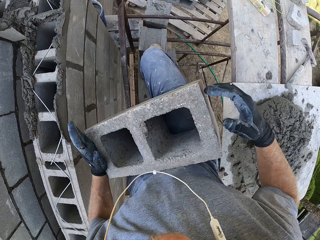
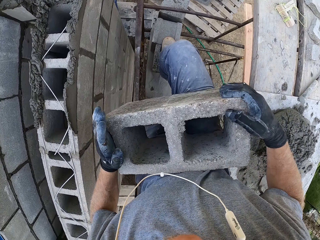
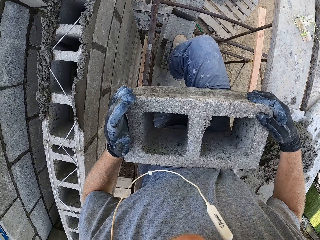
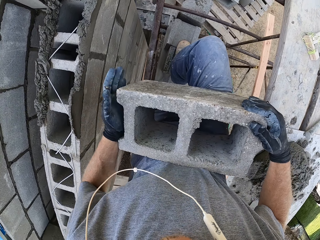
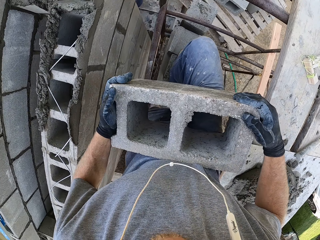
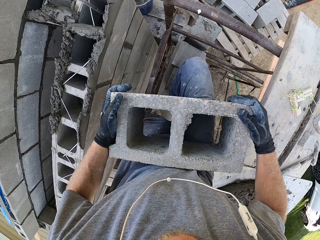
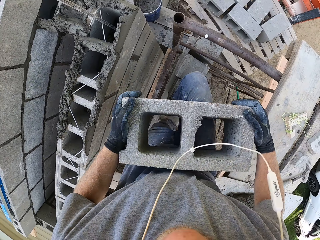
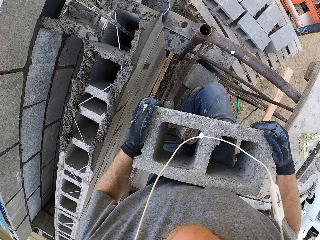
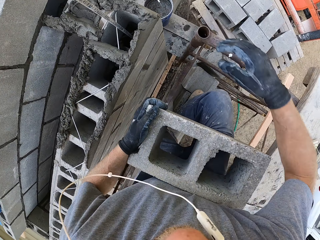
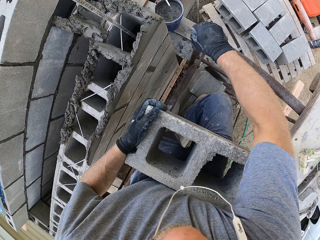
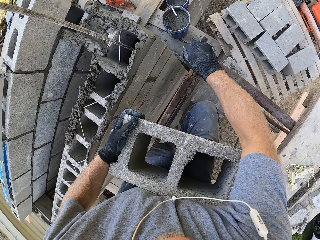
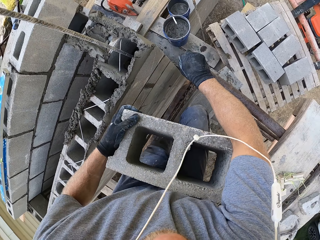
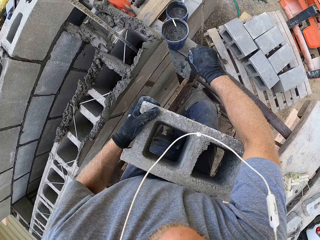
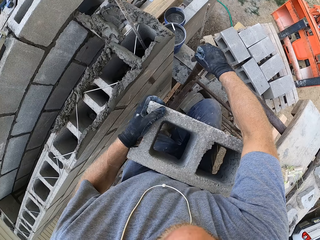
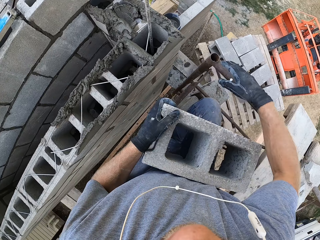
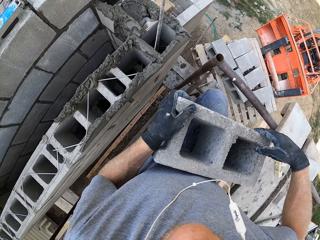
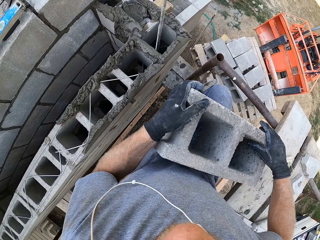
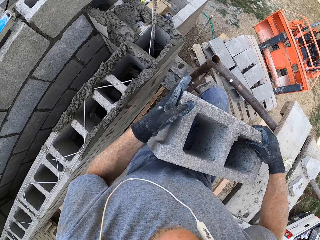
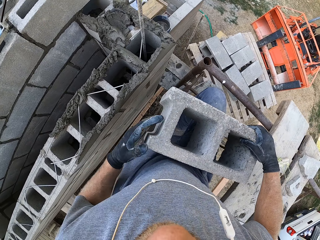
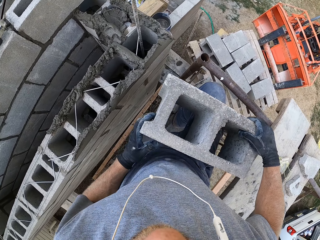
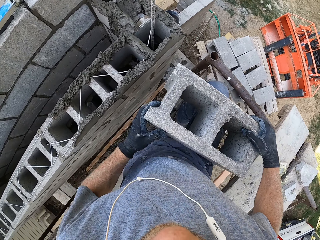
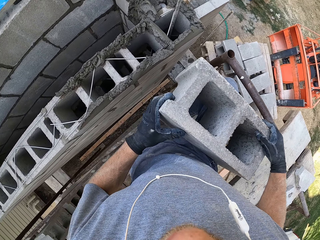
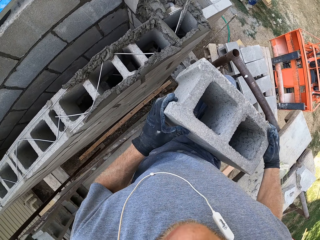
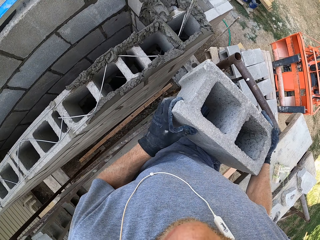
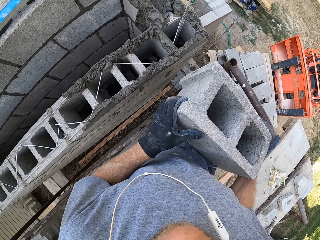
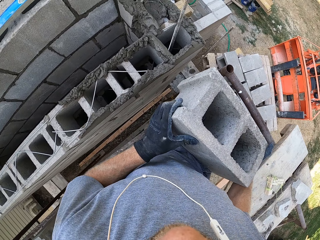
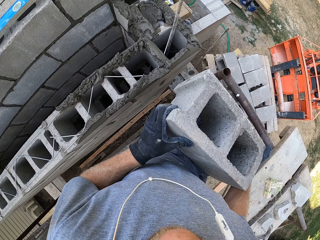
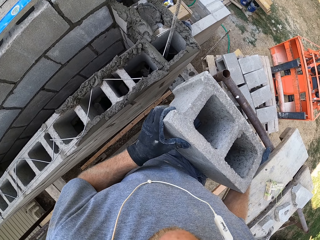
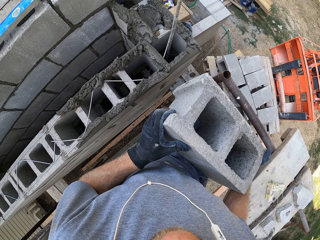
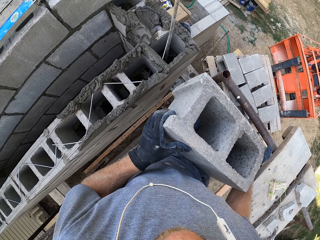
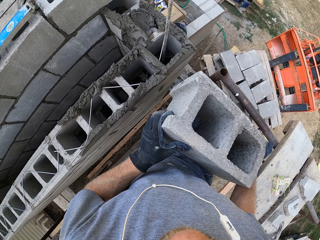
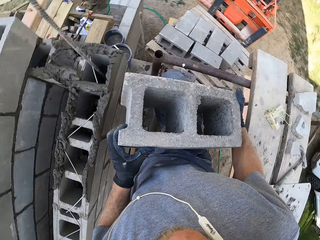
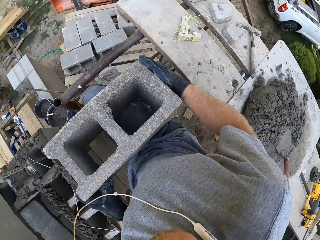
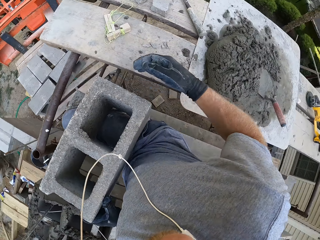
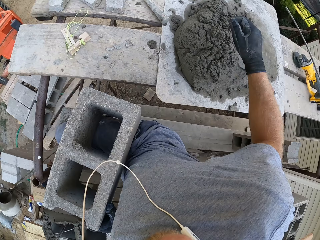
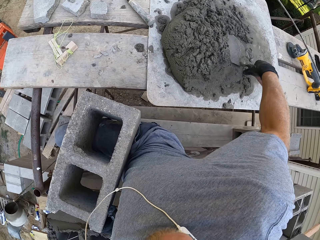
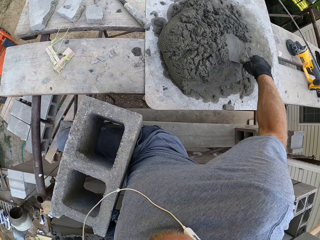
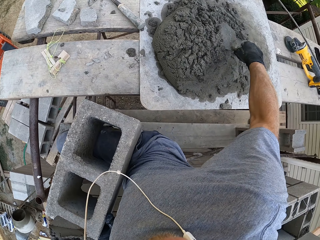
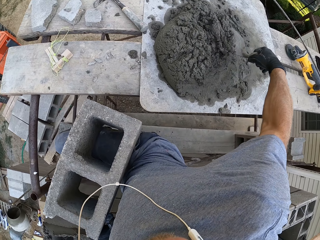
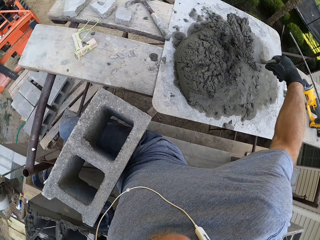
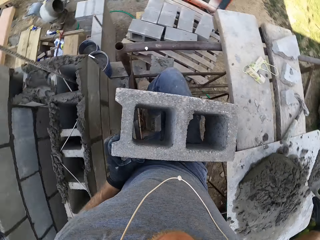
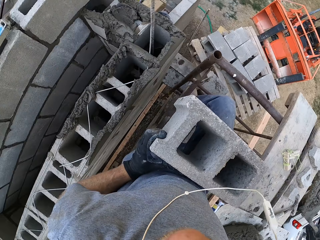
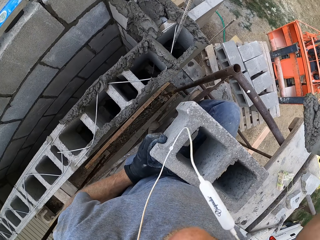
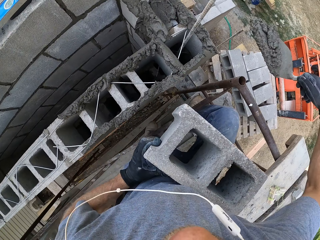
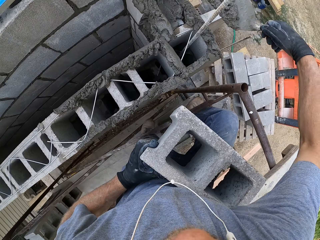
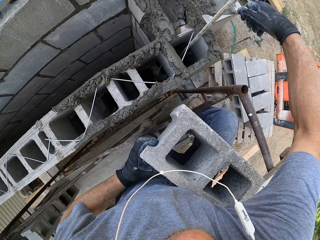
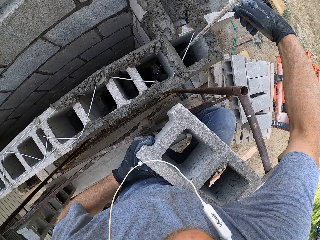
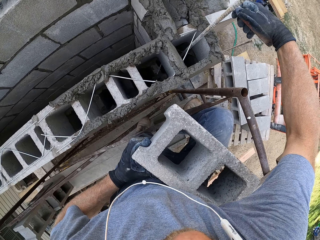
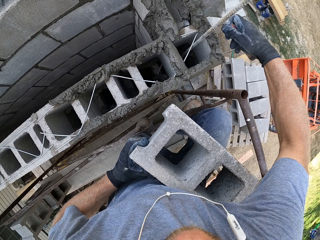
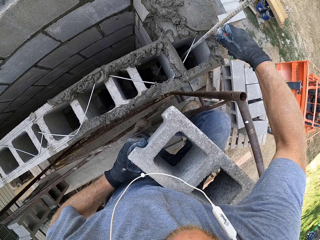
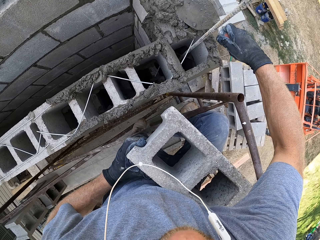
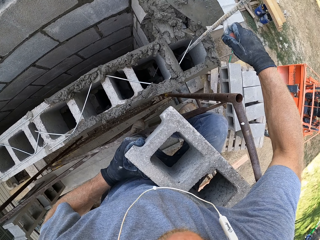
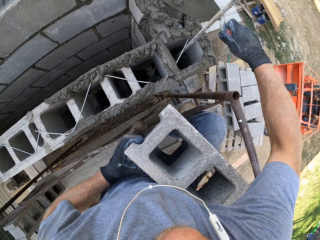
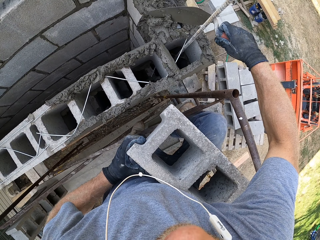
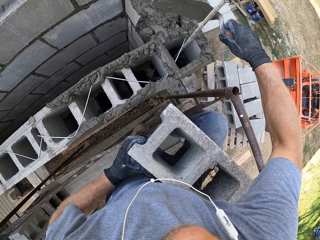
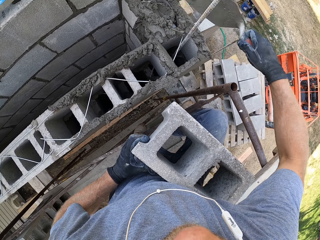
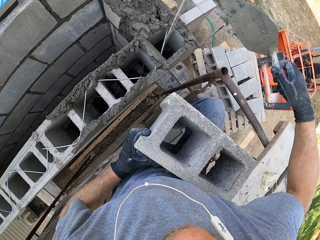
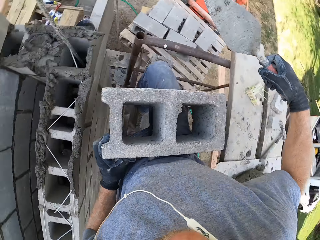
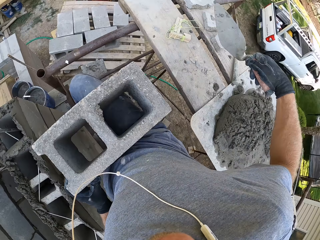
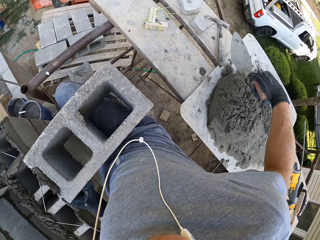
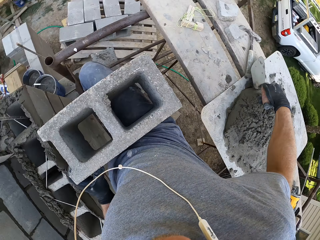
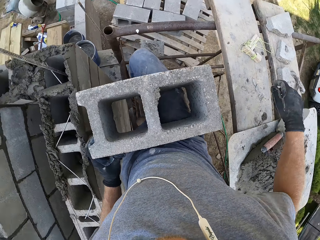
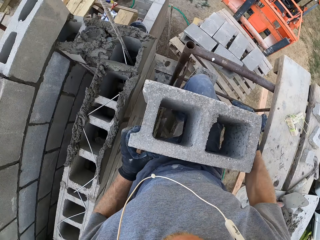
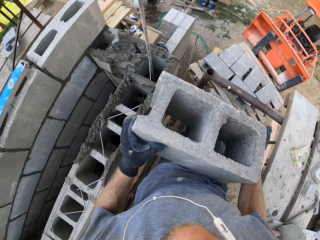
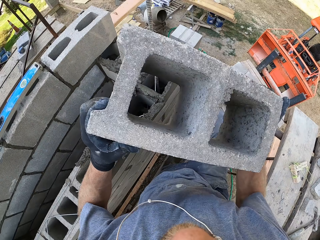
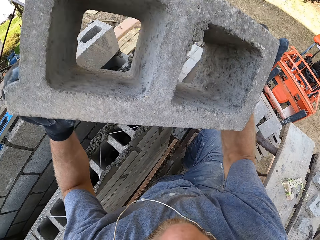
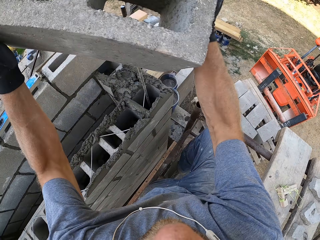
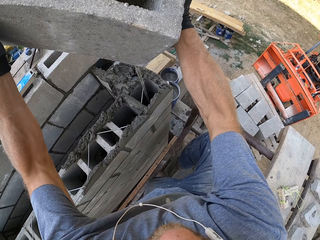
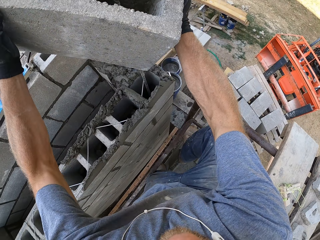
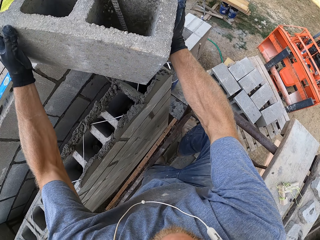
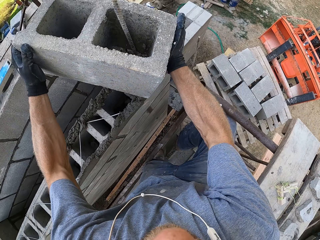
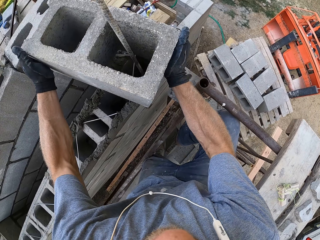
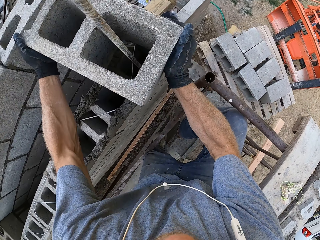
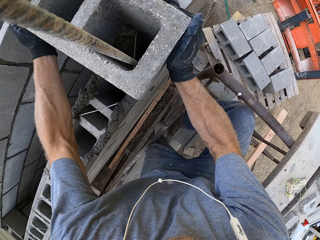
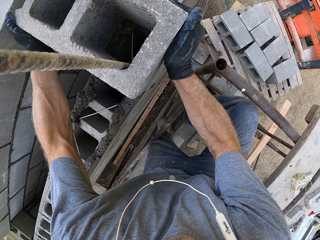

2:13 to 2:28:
The camera wearer stares at the brick. They look around the scaffold. They scoop the concrete. They pour concrete on the brick. They place the trowel on the concrete. They place the brick on the concrete wall.

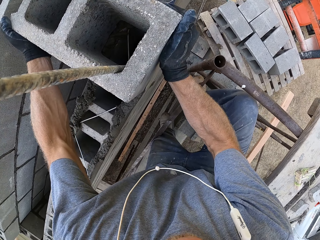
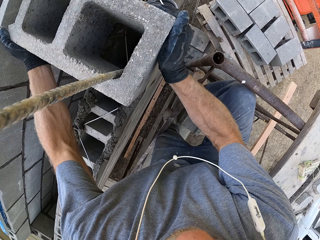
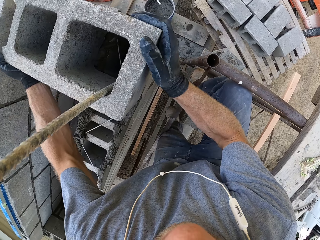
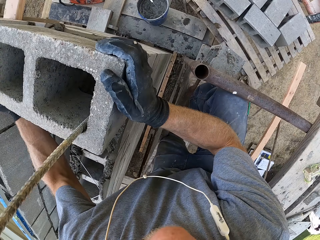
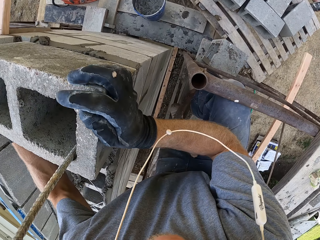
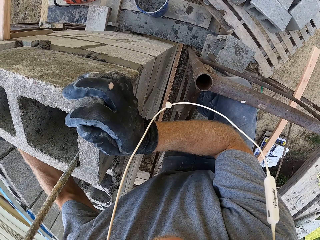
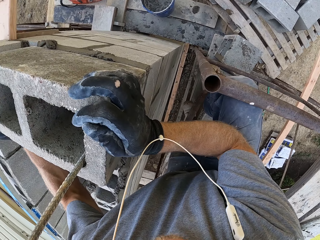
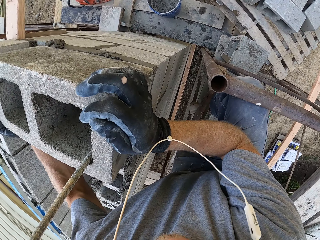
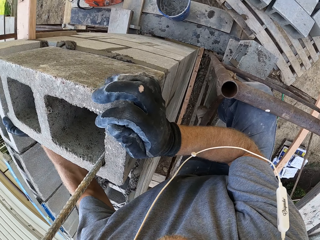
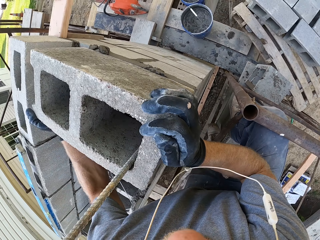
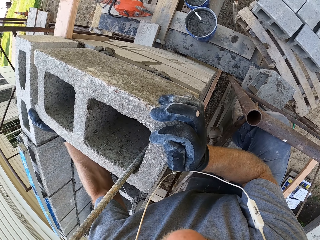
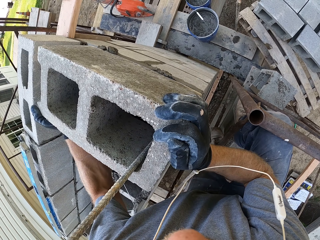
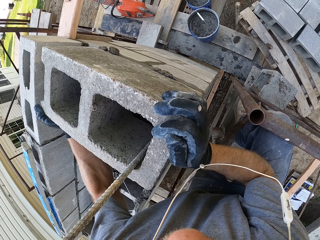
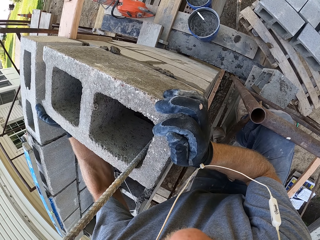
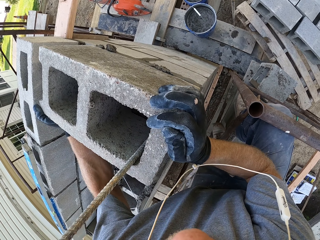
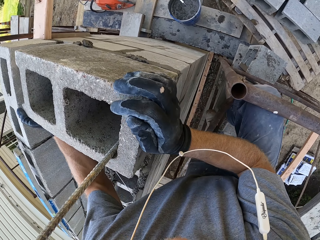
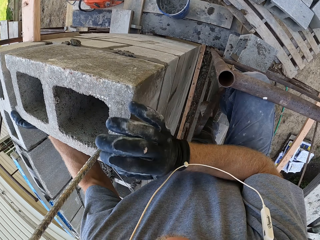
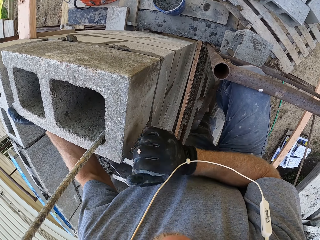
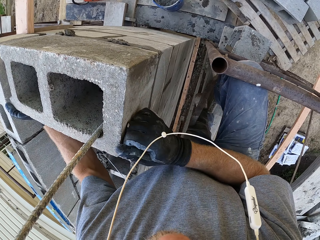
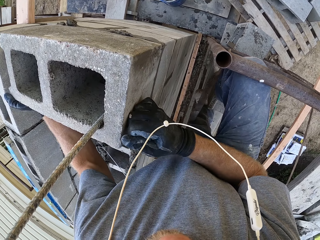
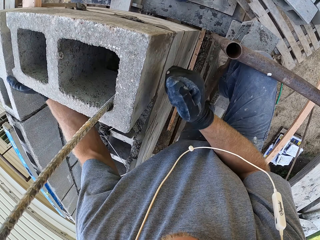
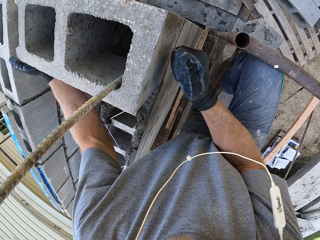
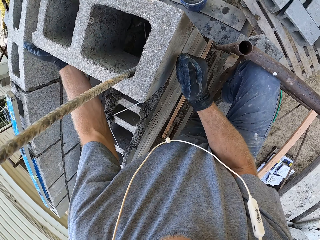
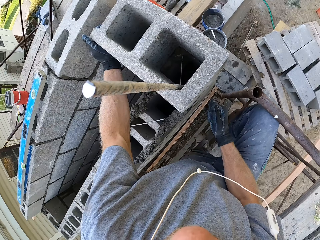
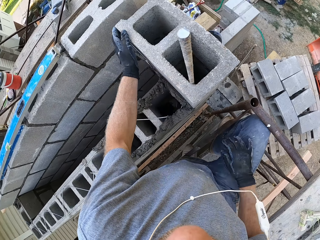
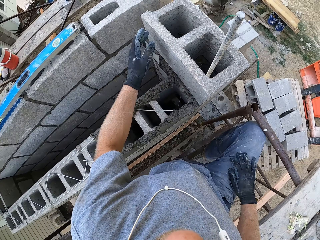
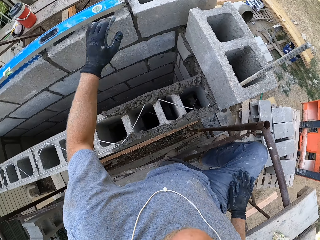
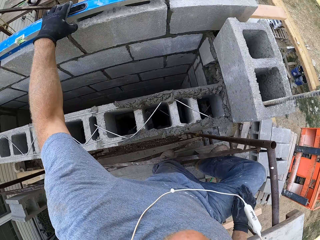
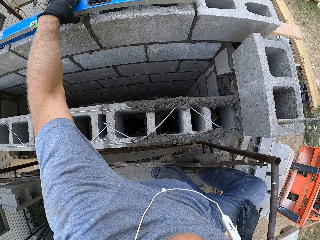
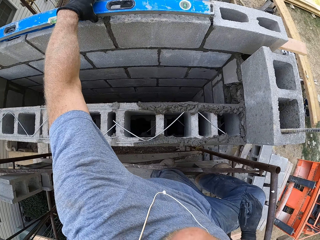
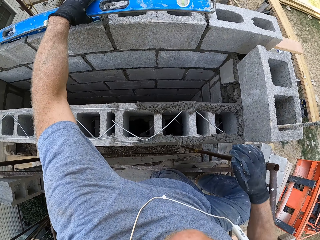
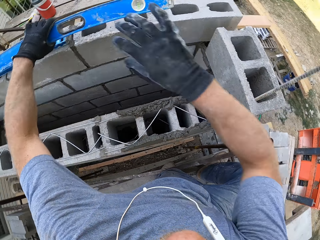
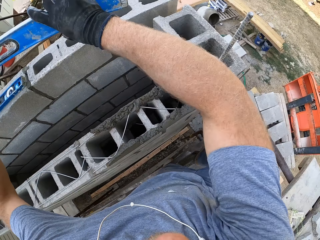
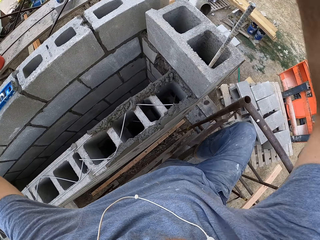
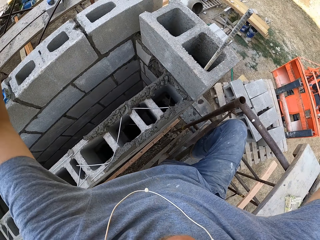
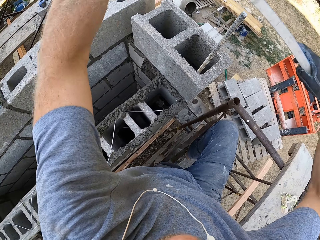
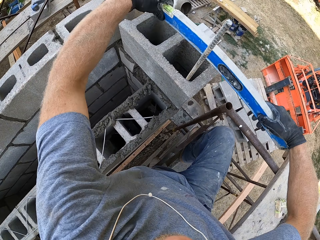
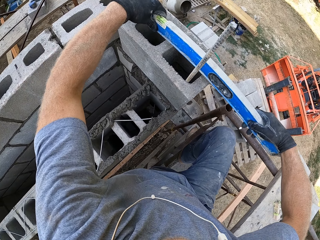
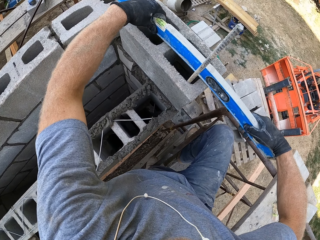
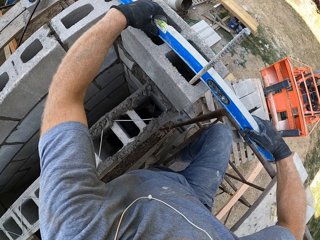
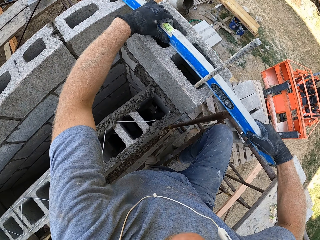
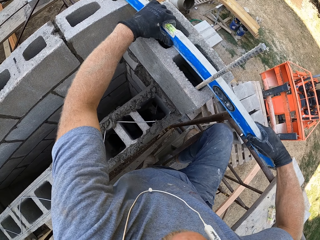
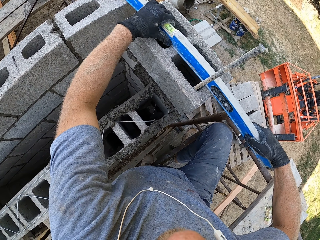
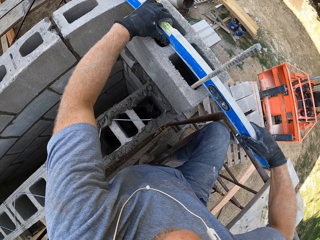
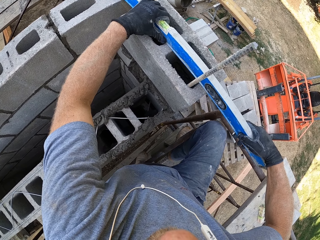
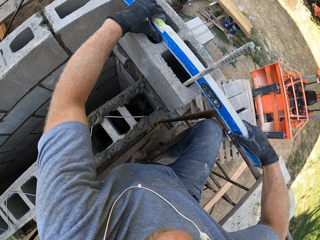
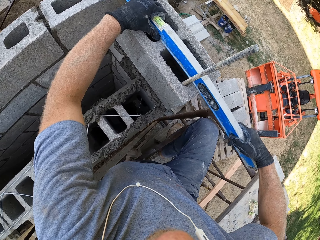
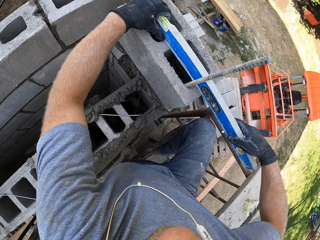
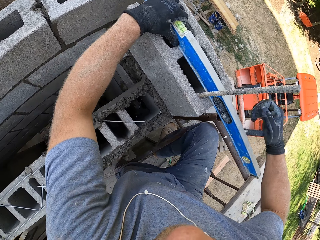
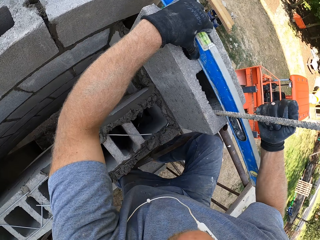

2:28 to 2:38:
The camera wearer puts the brick on top of the other brick. They pick up a level ruler. They inspect the wall.
